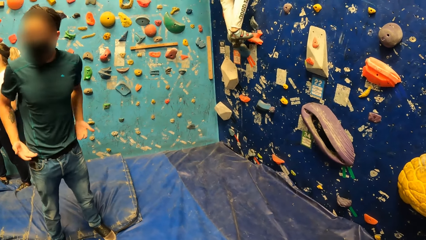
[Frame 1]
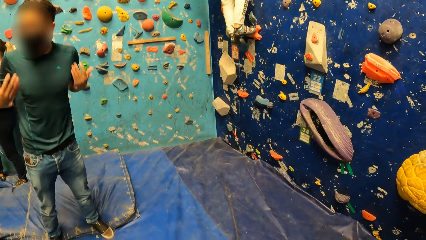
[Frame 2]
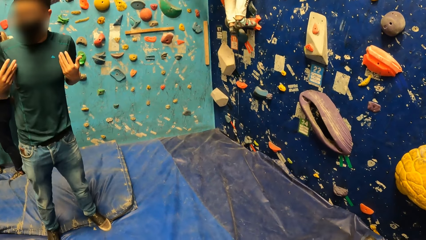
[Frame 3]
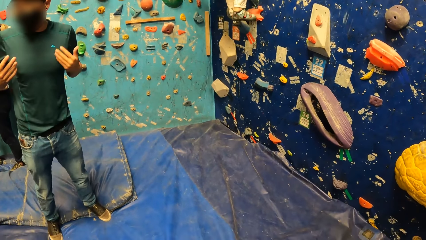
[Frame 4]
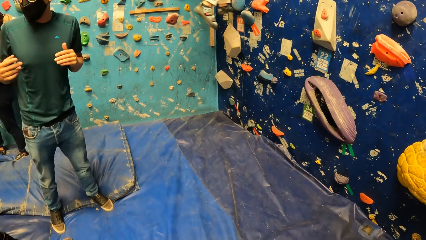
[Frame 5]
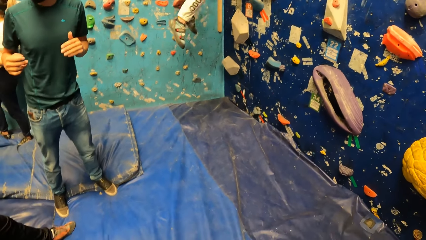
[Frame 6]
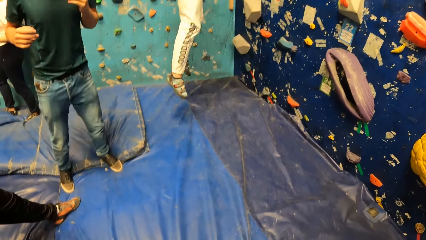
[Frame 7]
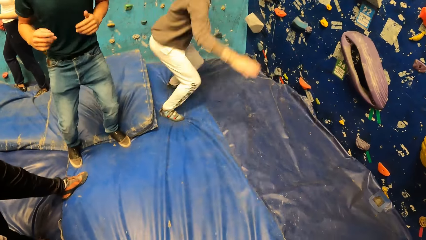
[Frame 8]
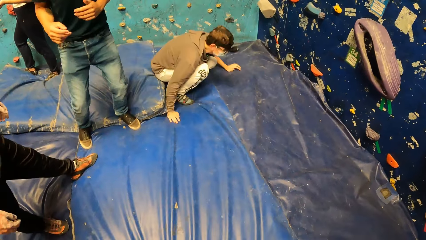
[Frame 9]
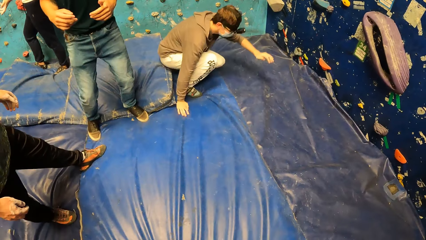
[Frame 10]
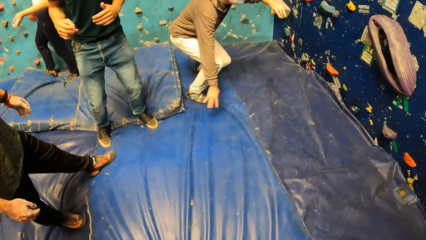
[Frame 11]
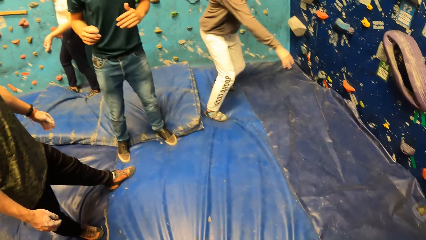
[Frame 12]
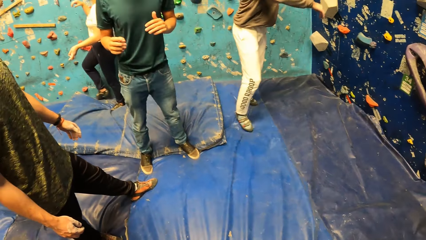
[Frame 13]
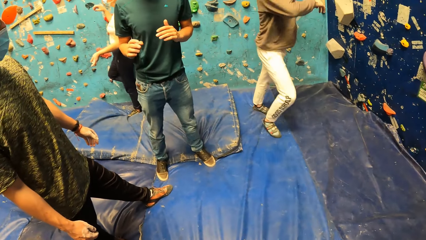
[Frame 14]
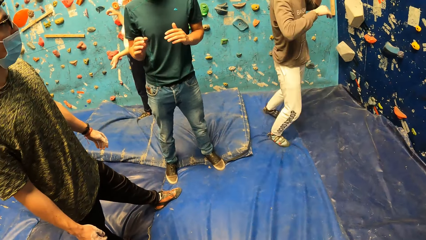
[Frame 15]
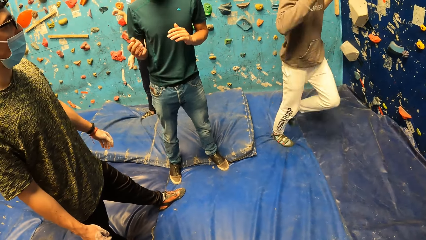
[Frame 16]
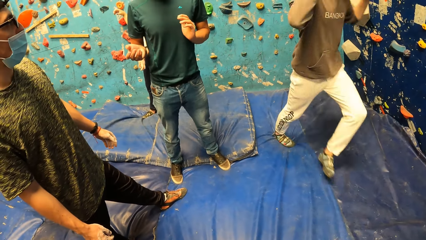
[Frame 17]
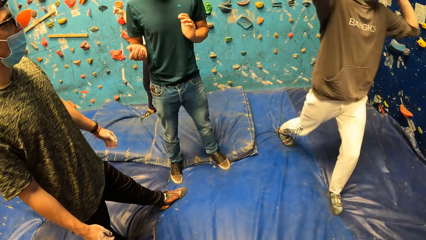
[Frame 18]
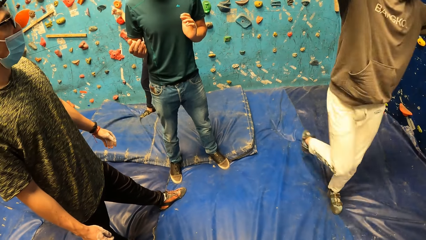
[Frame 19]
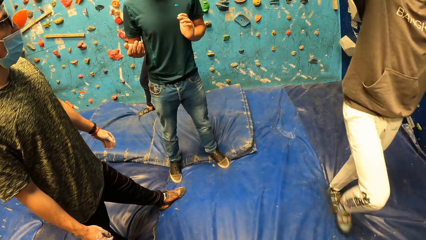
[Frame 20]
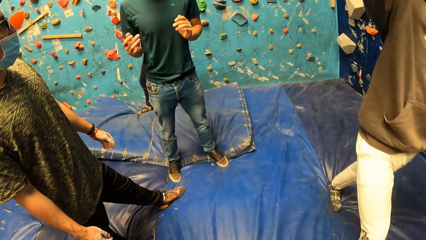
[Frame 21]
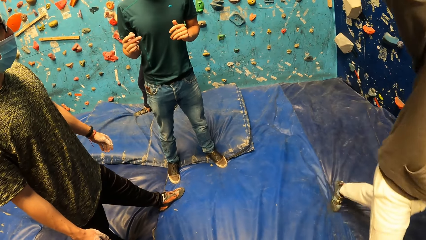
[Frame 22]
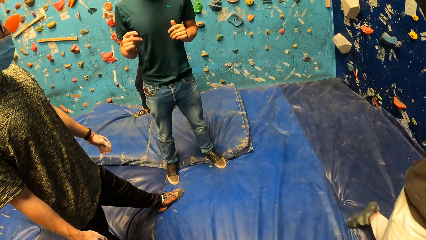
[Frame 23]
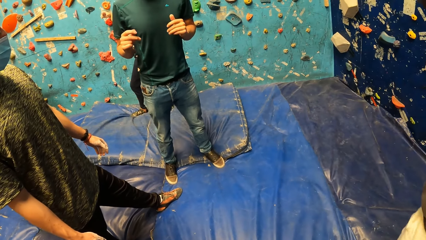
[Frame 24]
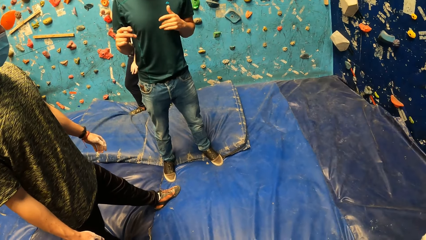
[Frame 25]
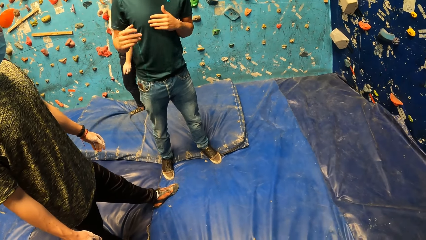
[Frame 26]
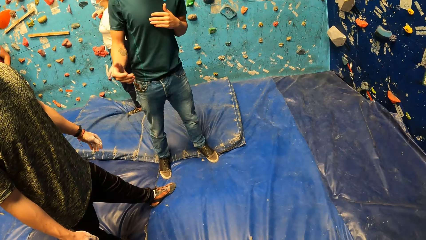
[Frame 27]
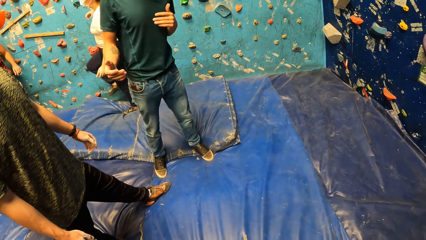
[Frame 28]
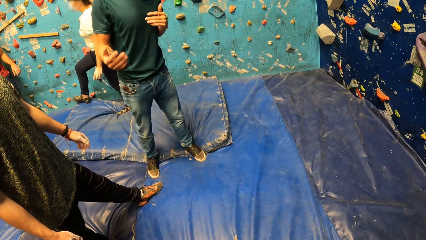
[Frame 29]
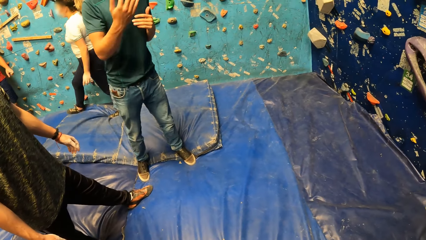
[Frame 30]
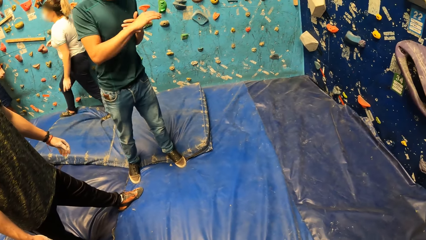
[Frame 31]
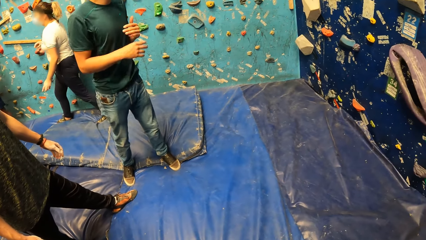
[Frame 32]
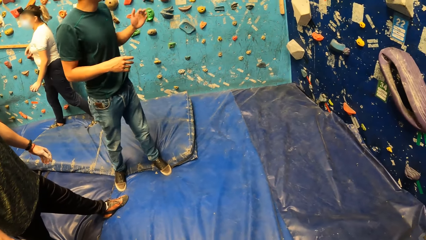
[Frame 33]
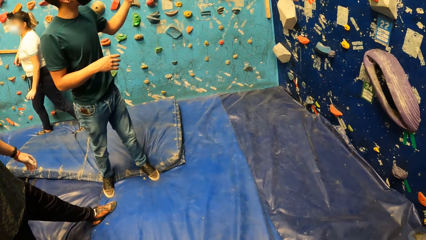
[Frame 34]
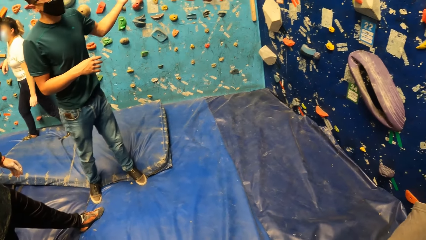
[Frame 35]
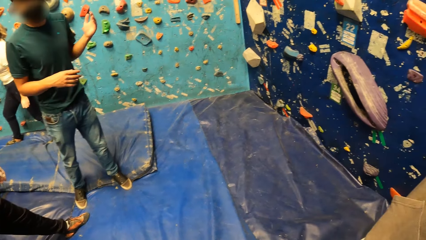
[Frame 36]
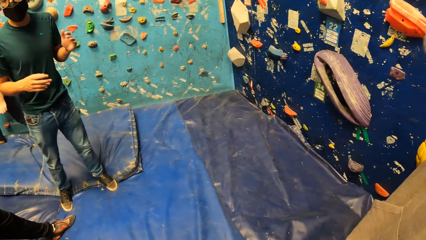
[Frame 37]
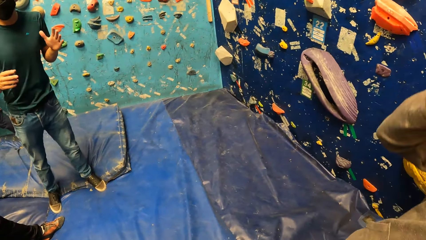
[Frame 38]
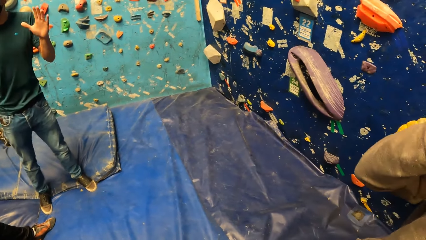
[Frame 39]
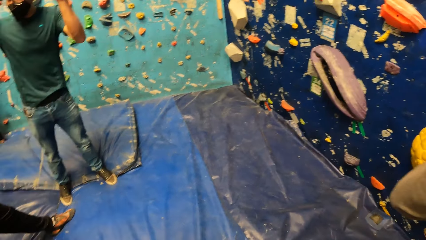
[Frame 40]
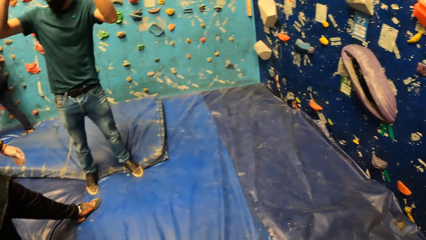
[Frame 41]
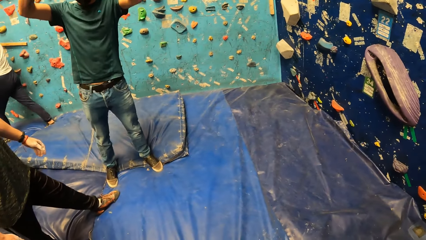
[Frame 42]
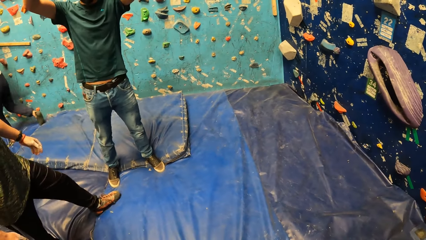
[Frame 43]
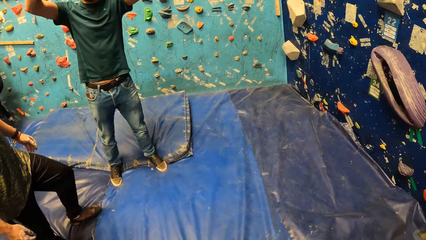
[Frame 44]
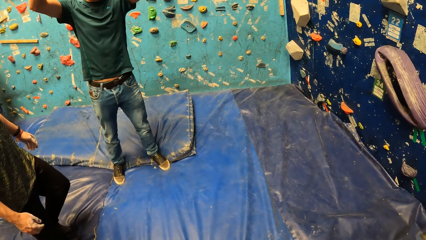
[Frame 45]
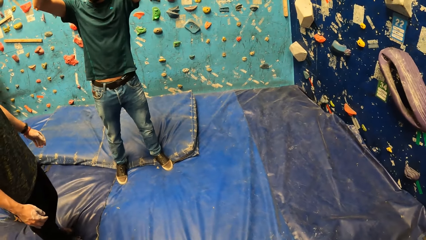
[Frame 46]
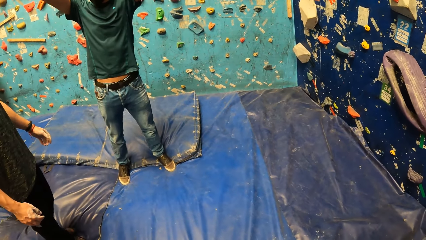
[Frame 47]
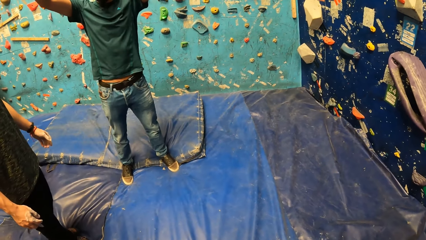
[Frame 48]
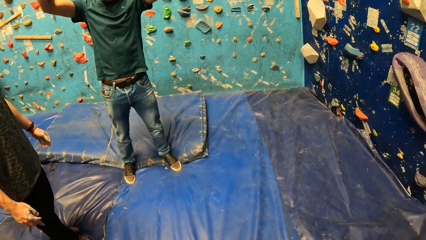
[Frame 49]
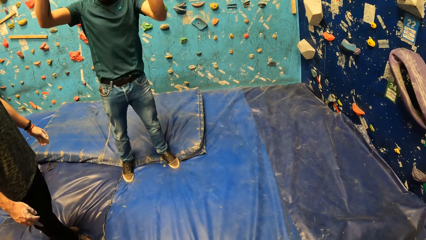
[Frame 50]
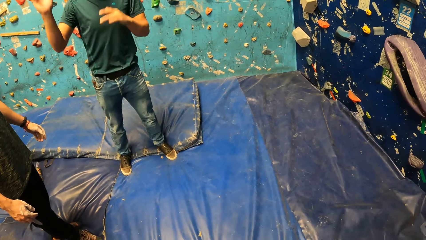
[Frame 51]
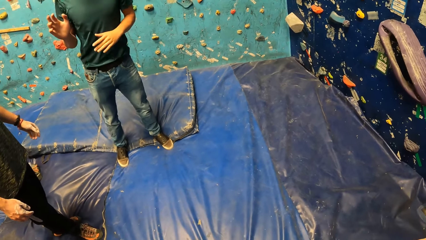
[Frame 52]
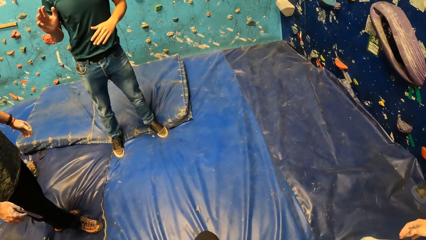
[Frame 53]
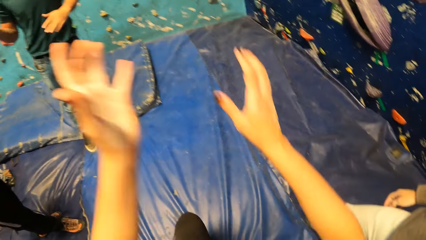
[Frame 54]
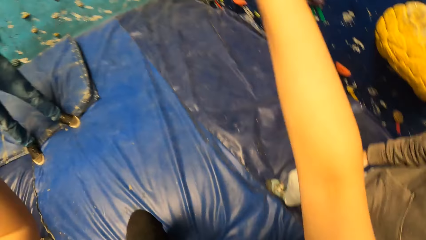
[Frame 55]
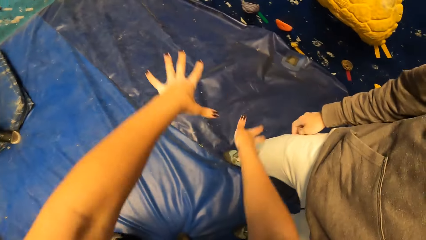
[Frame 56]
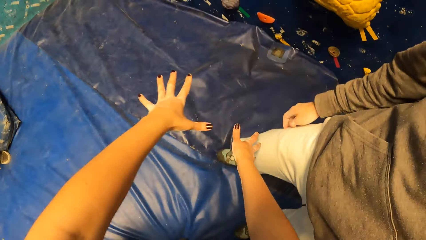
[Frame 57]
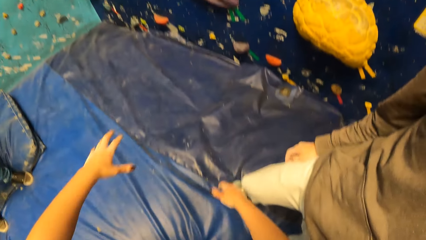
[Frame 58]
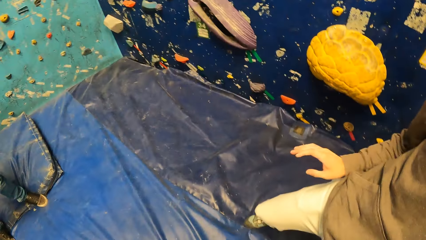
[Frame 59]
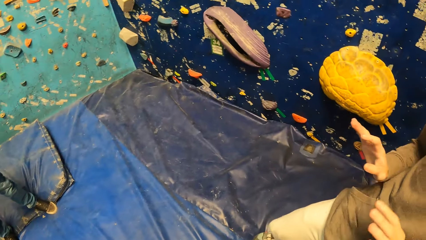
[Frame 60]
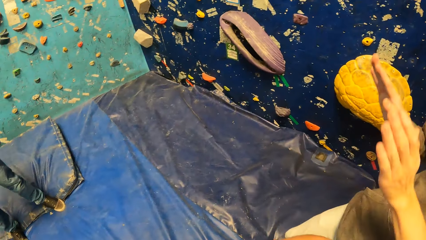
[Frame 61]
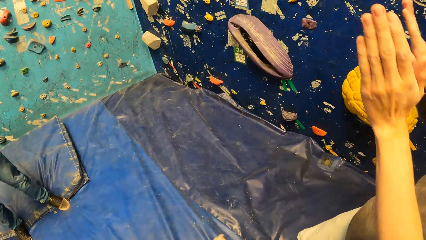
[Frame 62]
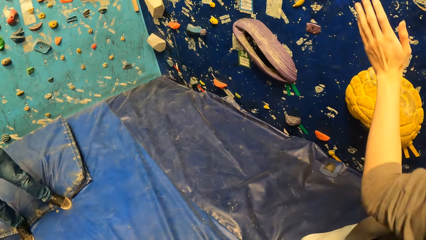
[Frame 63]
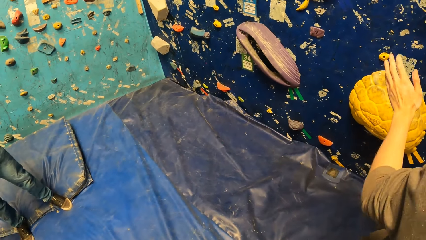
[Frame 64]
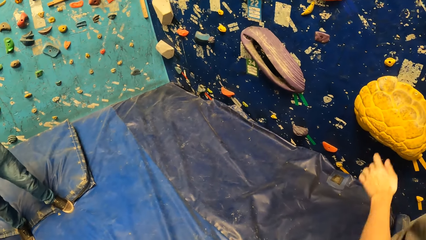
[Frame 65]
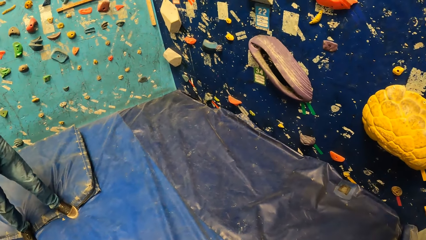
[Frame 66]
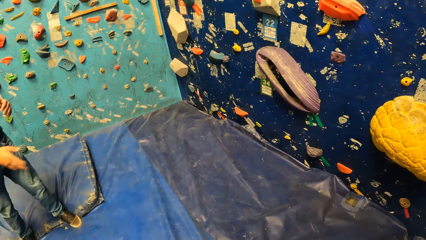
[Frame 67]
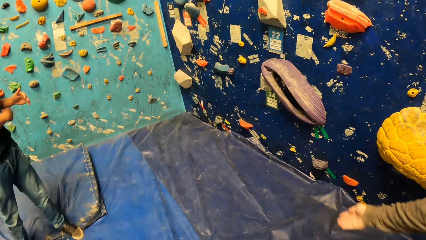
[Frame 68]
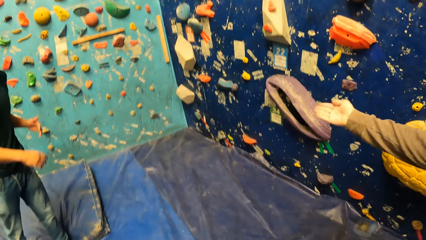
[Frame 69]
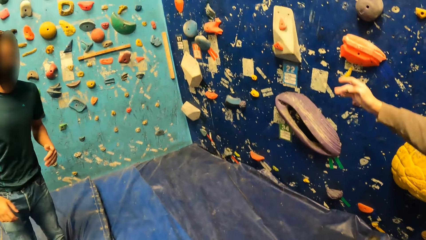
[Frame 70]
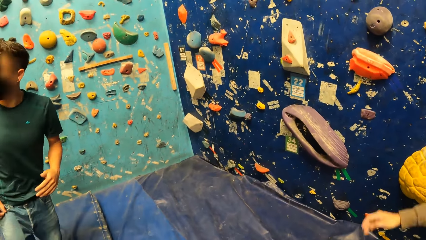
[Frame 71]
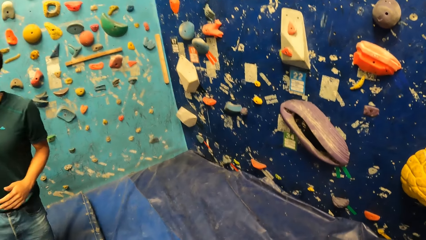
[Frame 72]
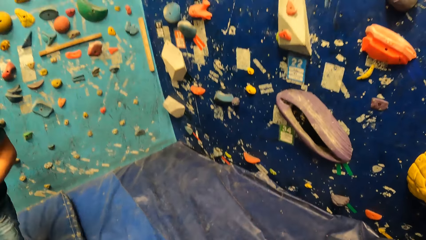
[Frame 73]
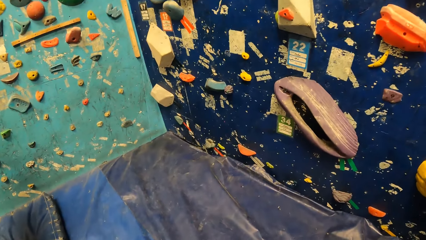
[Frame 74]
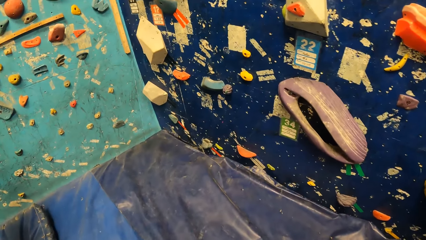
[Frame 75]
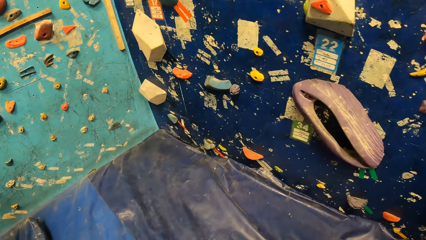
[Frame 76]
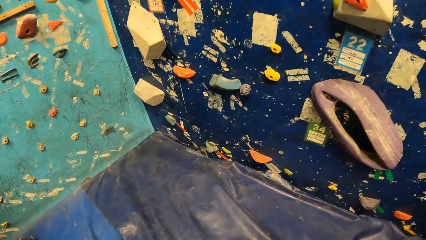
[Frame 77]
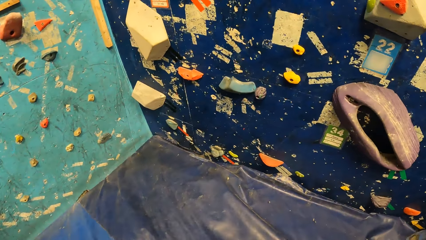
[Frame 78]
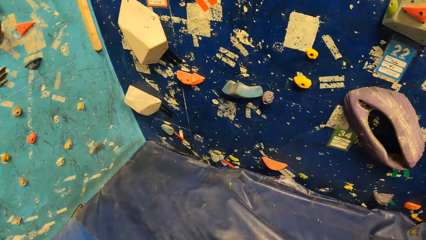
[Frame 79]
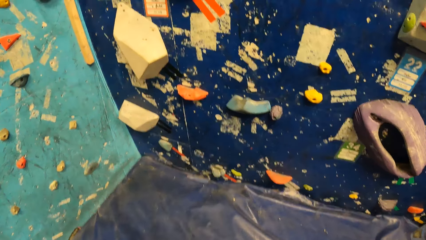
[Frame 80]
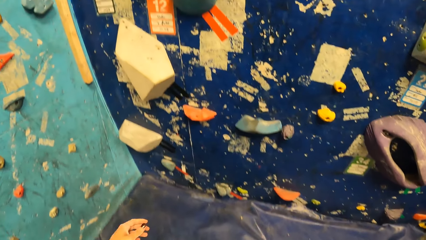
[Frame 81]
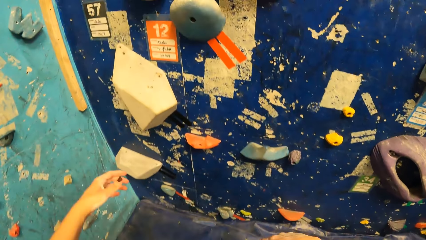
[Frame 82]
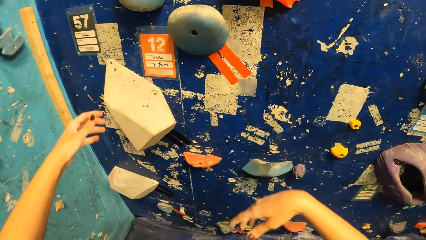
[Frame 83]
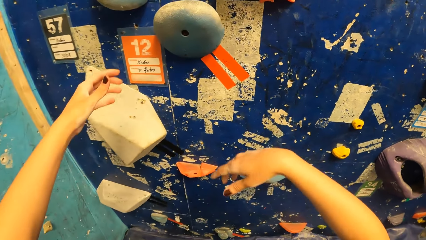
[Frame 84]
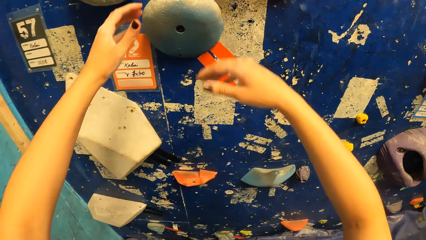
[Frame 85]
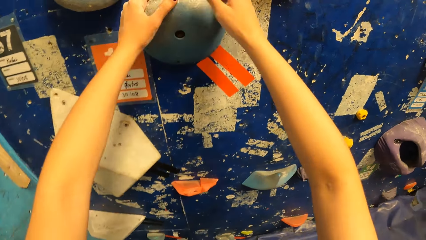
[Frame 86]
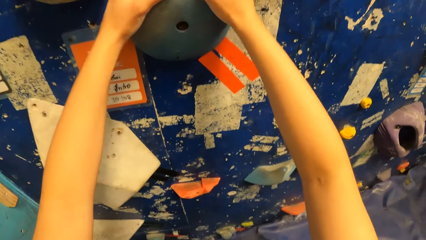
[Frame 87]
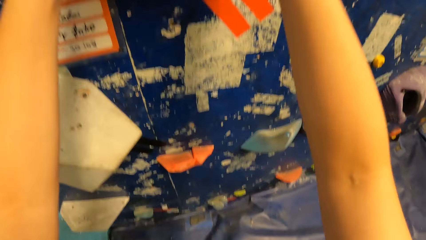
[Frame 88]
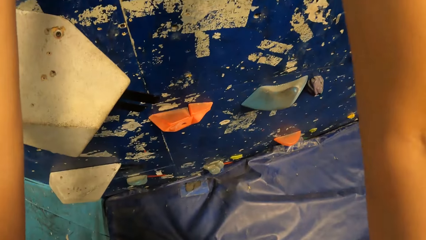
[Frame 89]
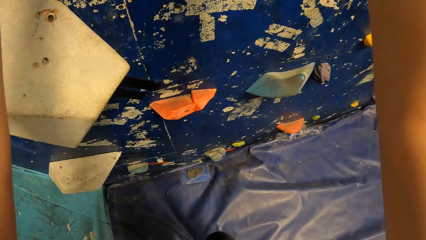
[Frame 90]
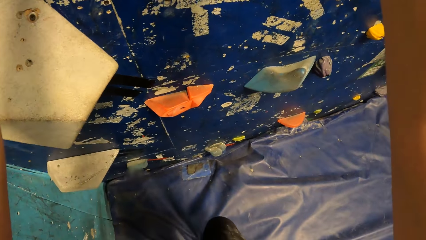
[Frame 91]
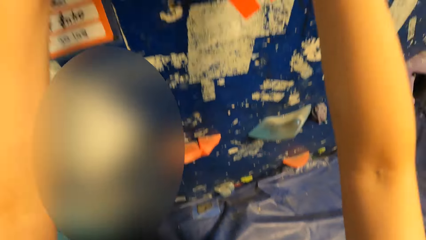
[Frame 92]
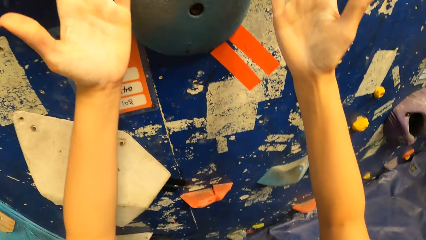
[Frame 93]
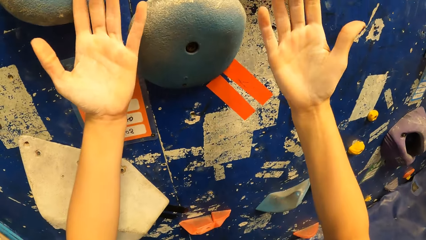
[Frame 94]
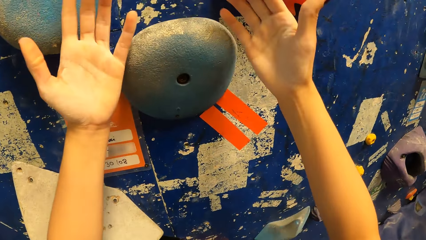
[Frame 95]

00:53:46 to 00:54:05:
The man places his right leg on a foothold on the wall. He lifts his right leg from the foothold on the wall and jumps down from the wall onto the foam on the floor. He places his right hand on the foam and lifts his right hand from the foam. The camera wearer does hands movement. The man does hands movement. He does hands movement again. The camera wearer walks towards the climbing wall. They hold a foothold on the wall with both hands.
